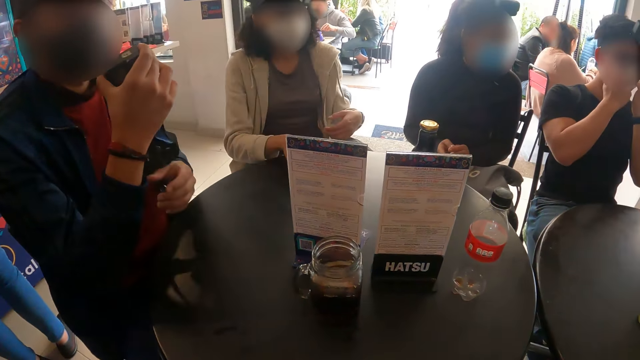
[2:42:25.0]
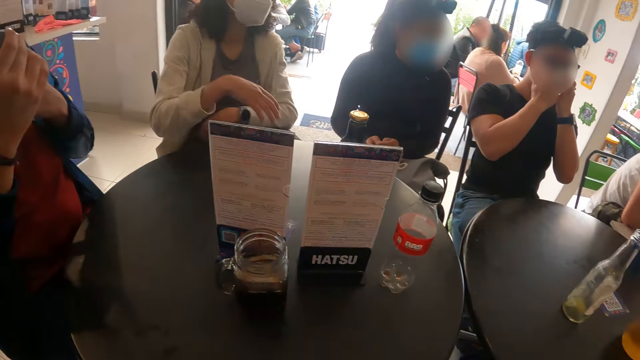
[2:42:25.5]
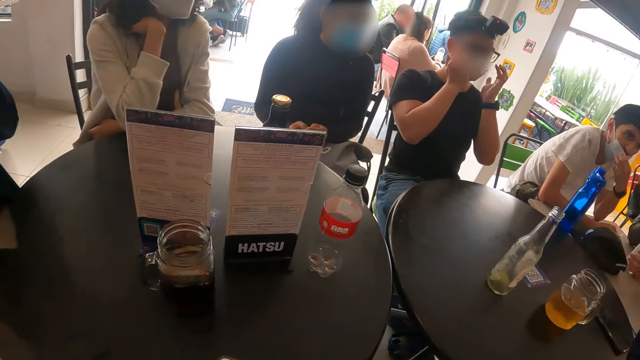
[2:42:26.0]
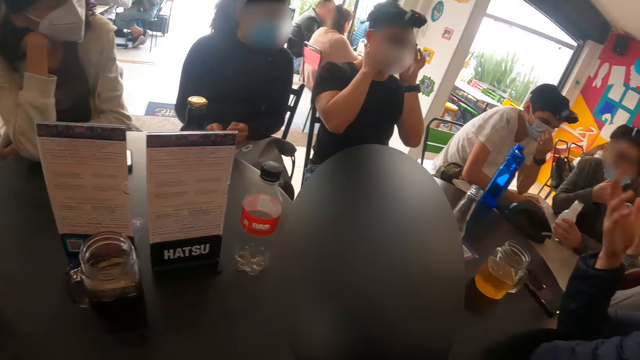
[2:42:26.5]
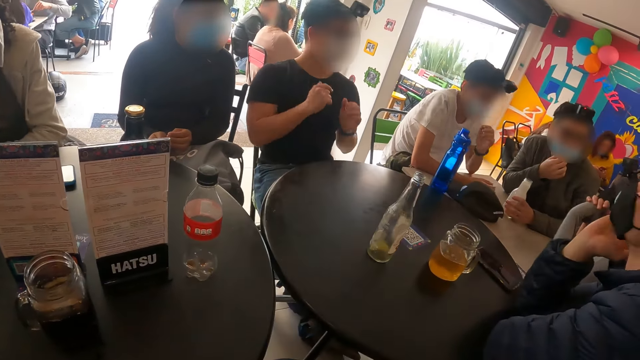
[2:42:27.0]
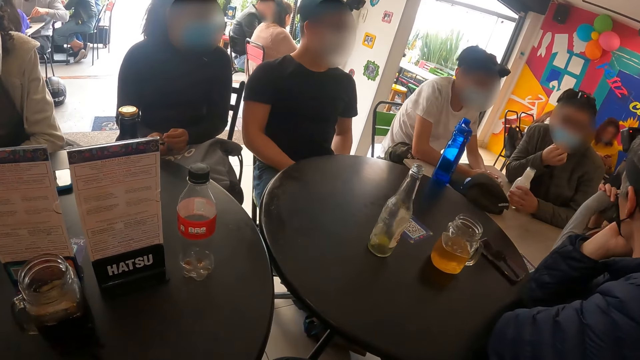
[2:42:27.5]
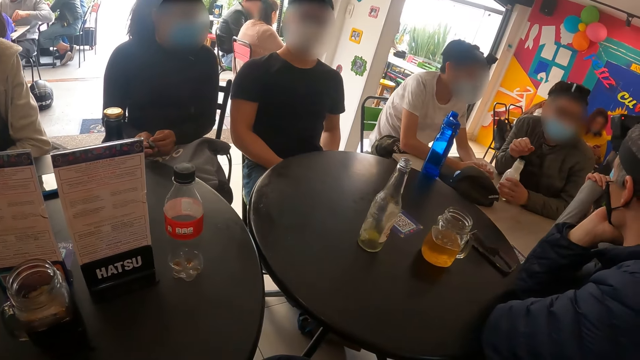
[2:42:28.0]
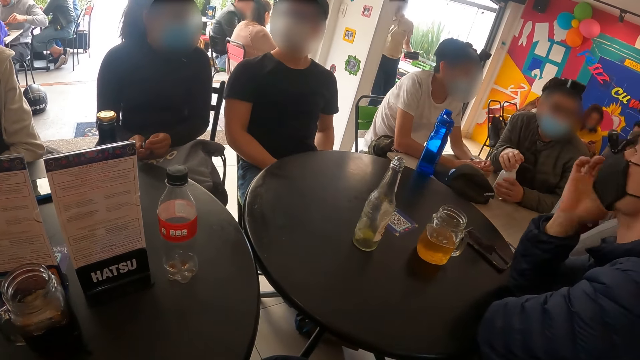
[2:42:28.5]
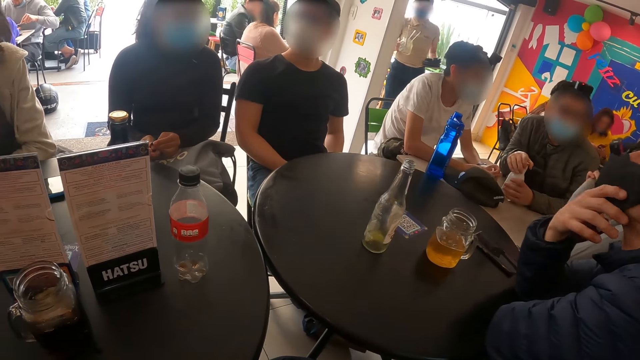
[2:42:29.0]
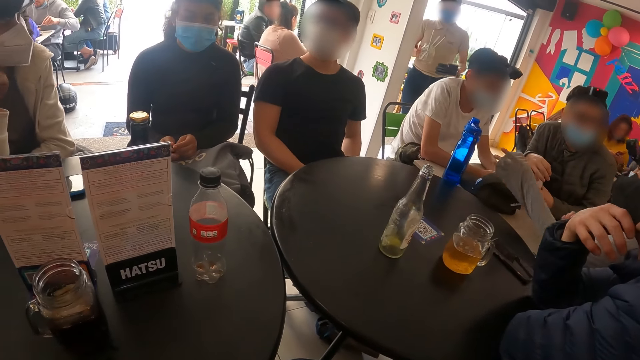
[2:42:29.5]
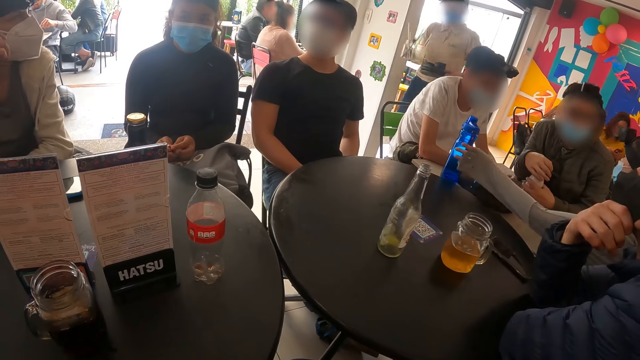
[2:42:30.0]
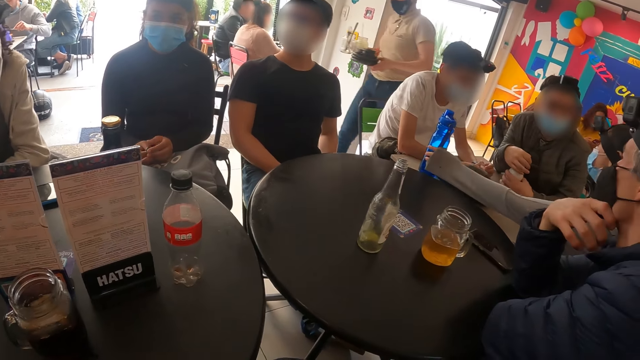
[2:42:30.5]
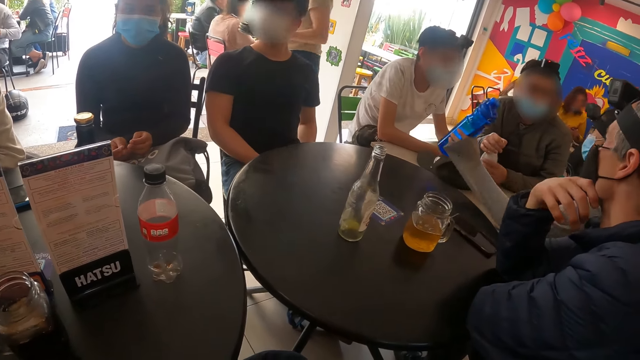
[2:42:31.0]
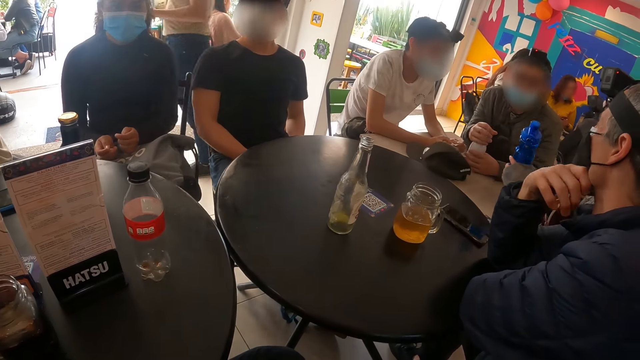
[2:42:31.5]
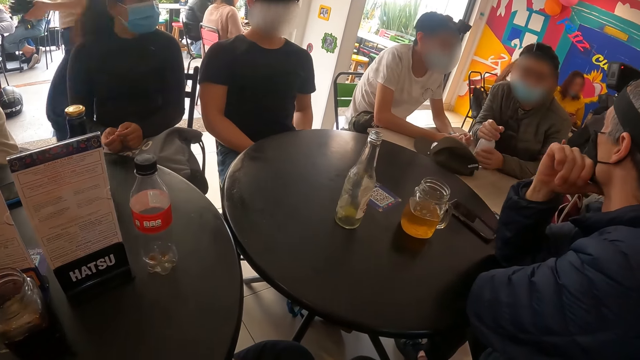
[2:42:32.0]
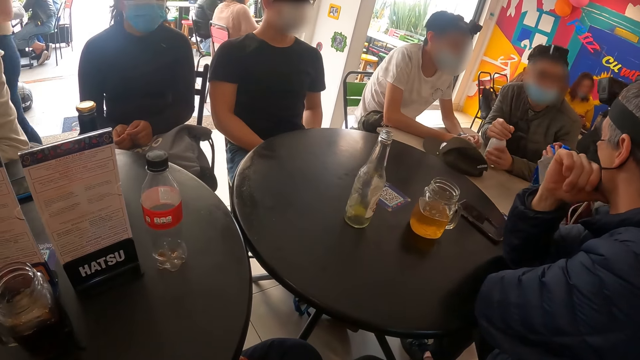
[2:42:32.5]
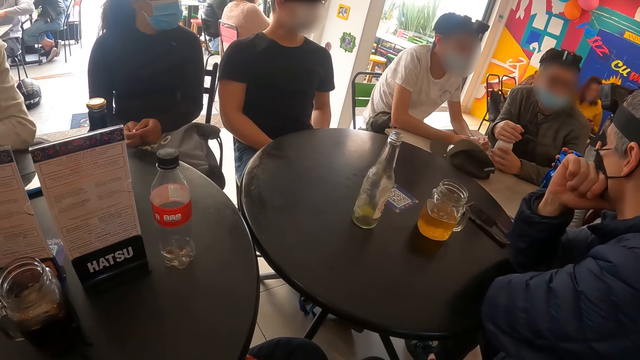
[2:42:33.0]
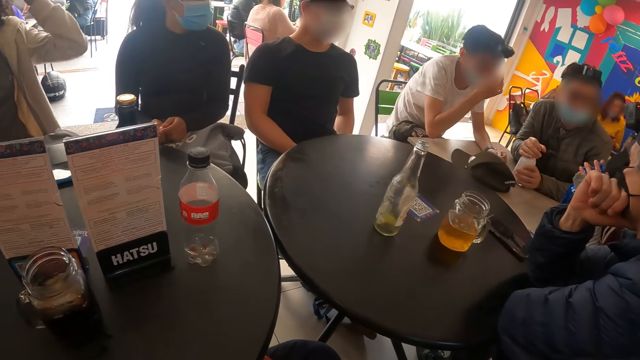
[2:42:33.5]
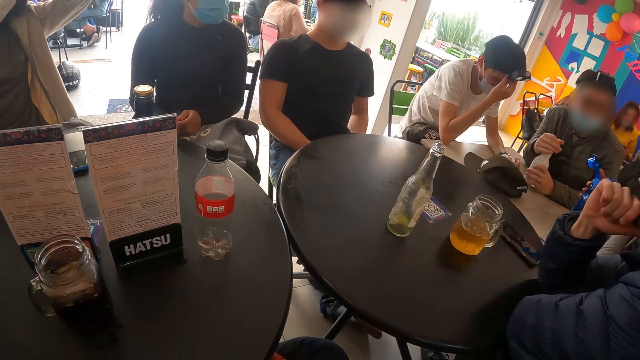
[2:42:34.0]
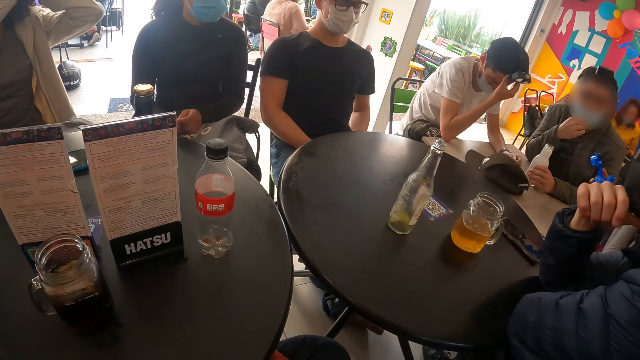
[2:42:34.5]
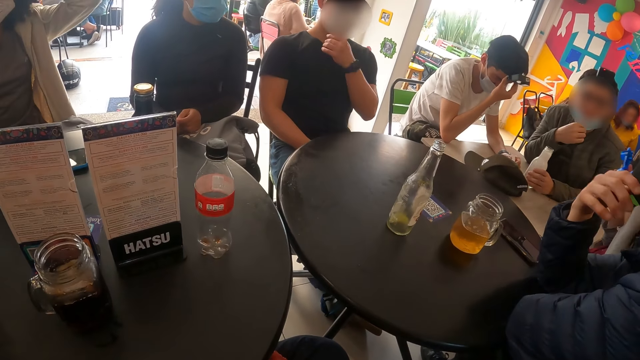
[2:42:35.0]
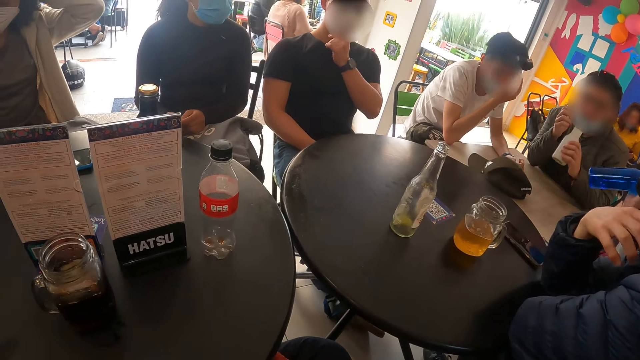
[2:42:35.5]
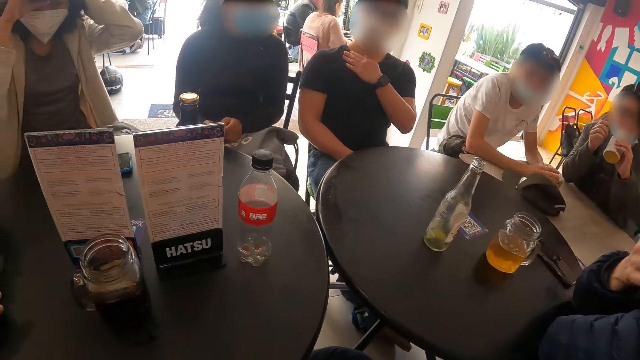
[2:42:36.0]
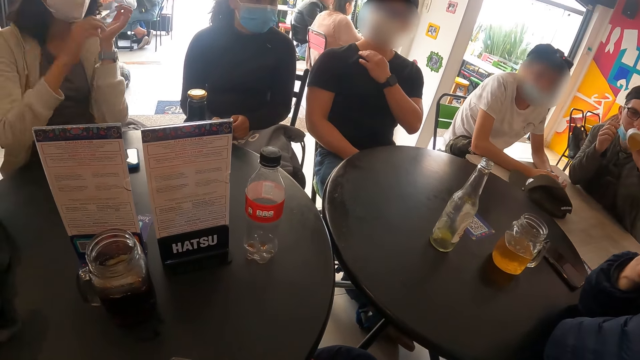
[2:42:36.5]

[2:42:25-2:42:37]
The lady gives a phone to a man. The camera wearer looks around the table.

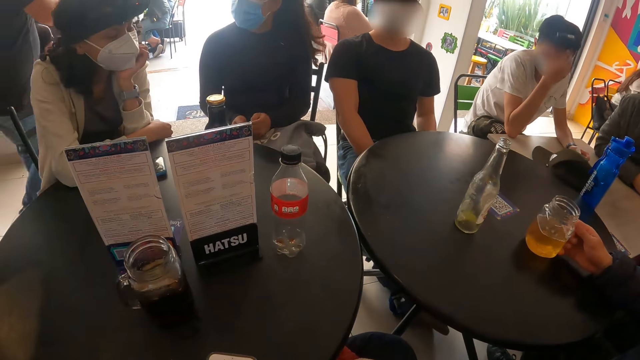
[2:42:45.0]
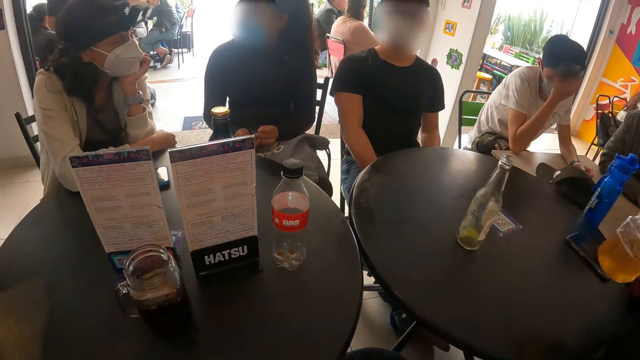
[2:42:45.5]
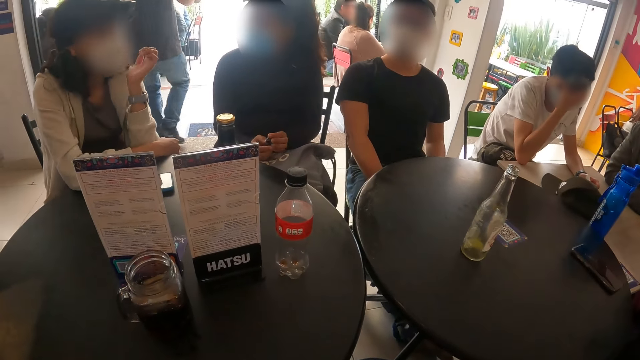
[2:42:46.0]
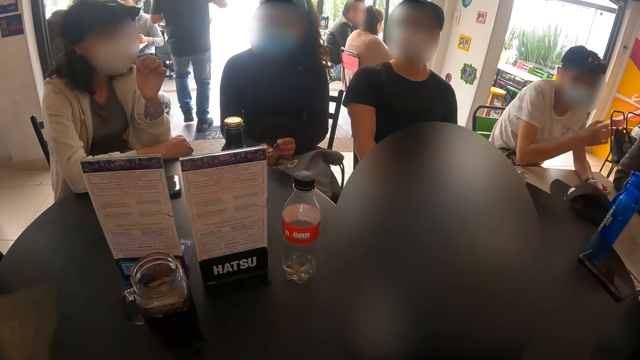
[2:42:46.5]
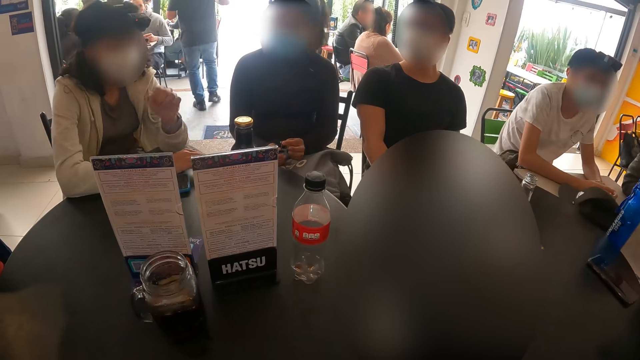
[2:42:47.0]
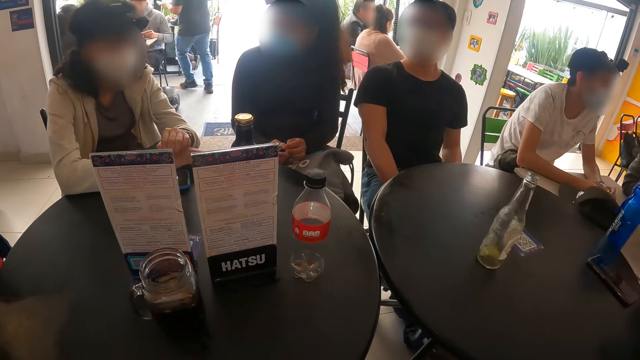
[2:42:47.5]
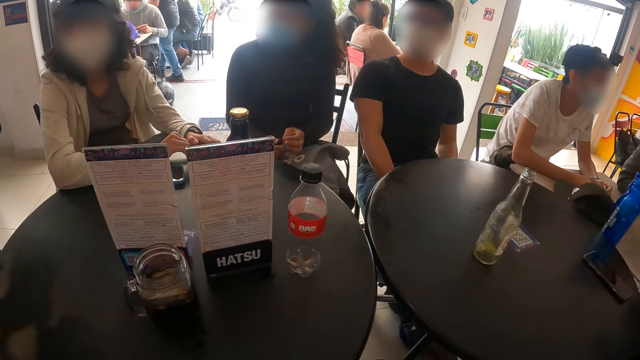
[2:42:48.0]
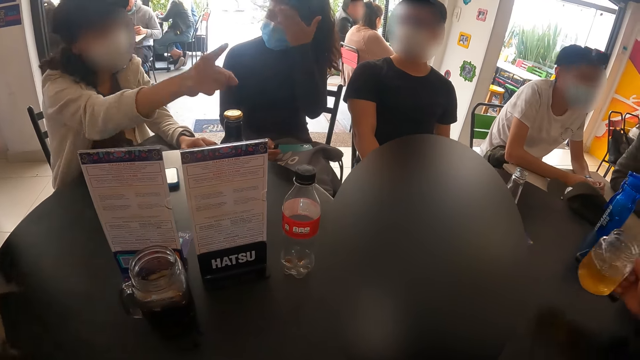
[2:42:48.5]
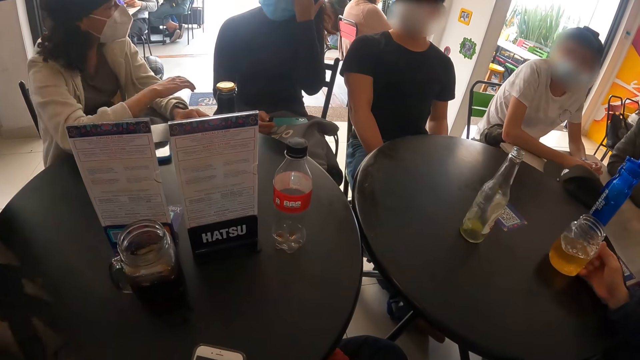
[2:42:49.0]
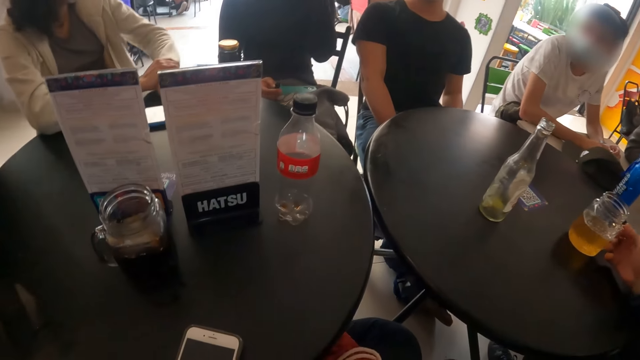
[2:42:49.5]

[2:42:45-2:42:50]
The camera wearer looks around.

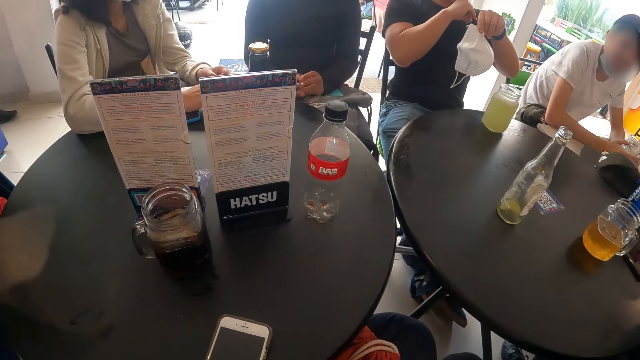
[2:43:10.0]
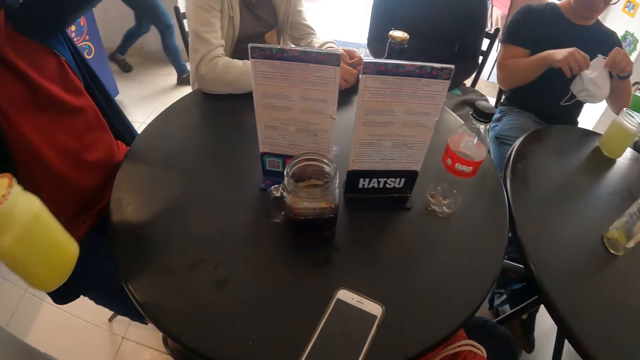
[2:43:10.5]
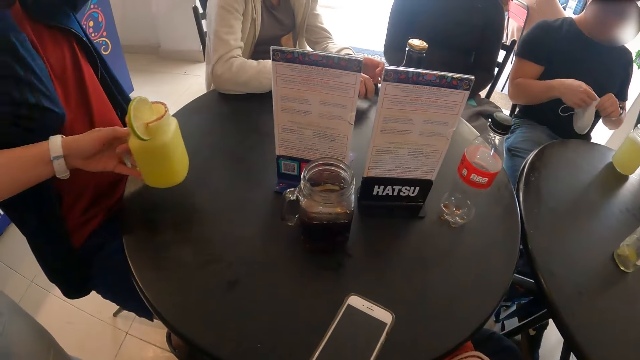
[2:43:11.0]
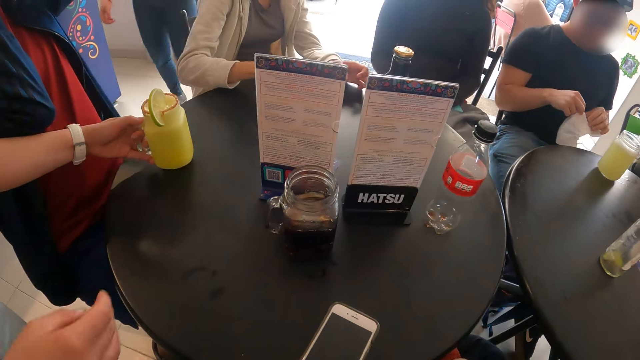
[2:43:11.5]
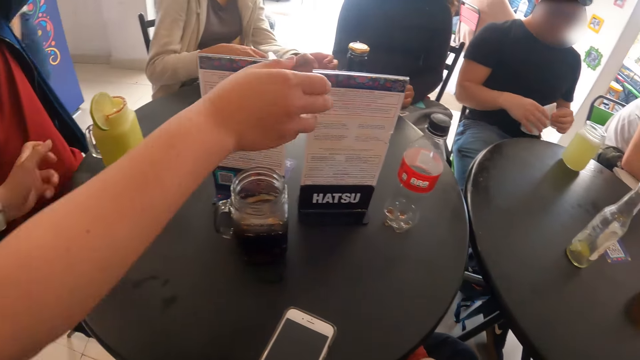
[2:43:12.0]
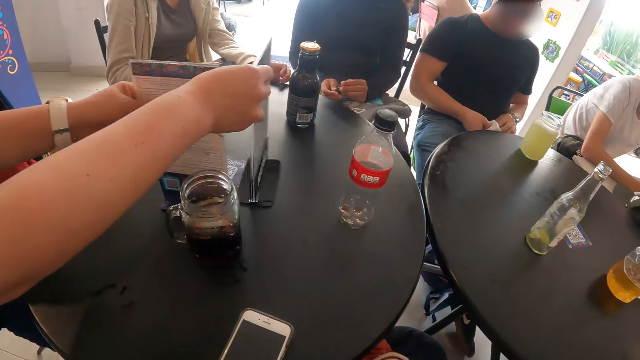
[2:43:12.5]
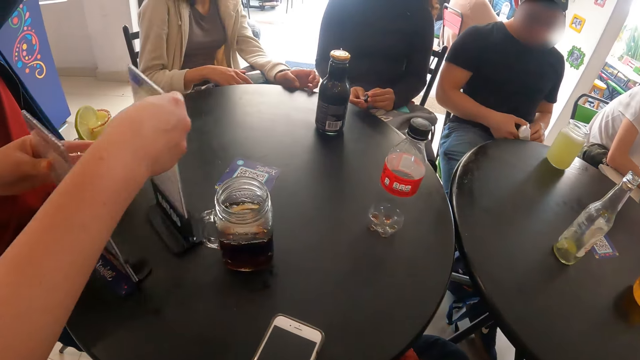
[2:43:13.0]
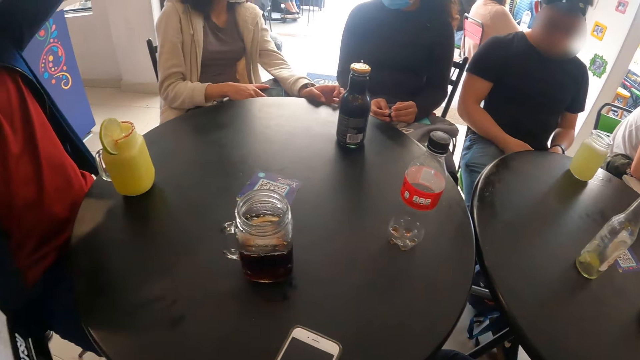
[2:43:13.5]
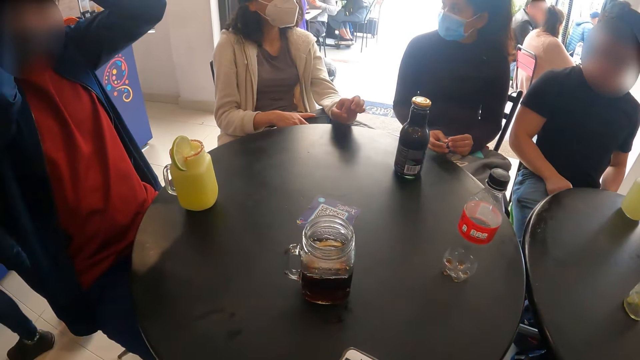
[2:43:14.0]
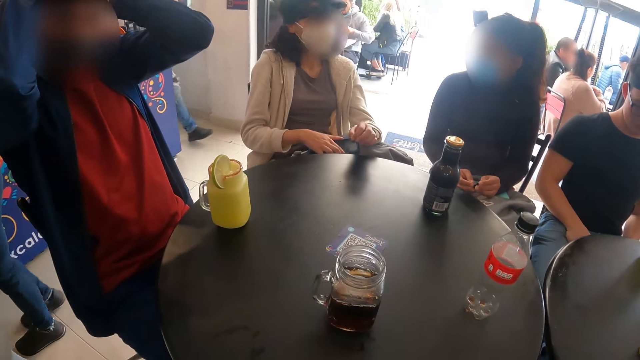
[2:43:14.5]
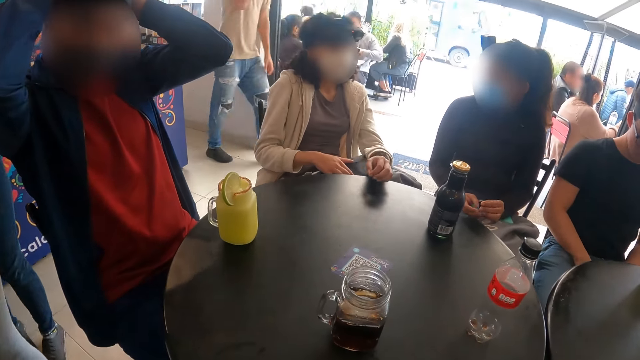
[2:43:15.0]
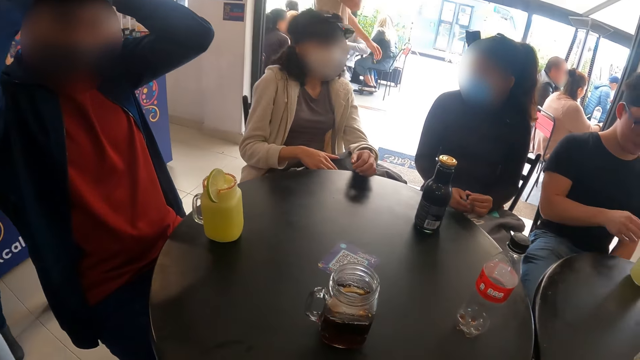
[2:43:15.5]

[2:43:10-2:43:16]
A person puts a drink on the table. The person moves a menu on the table.
